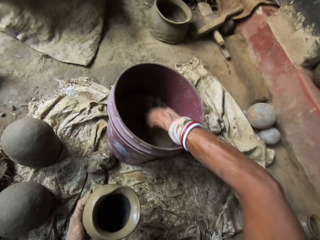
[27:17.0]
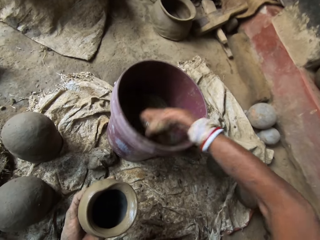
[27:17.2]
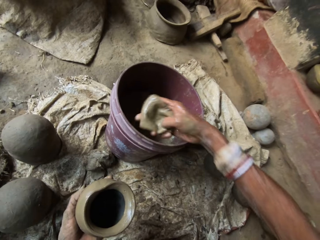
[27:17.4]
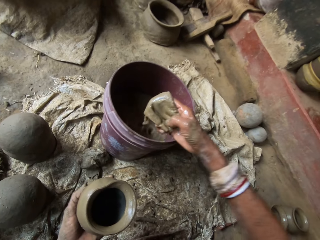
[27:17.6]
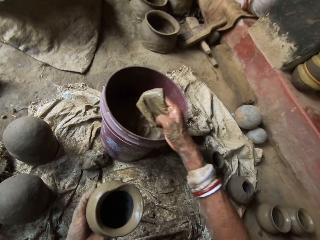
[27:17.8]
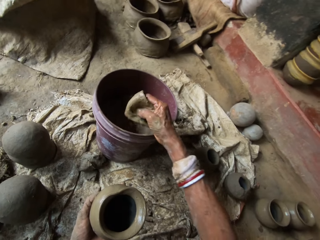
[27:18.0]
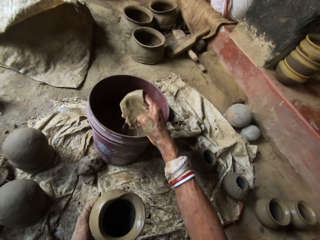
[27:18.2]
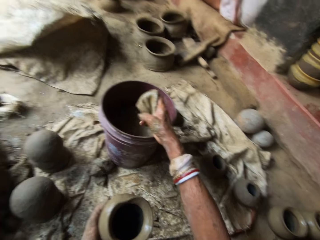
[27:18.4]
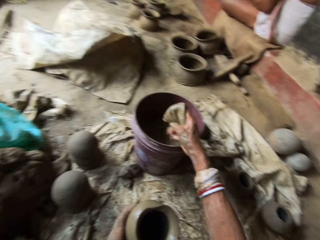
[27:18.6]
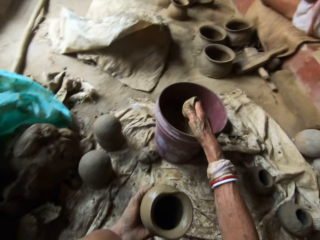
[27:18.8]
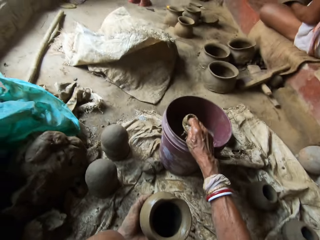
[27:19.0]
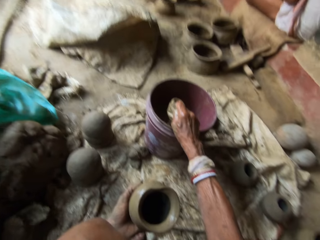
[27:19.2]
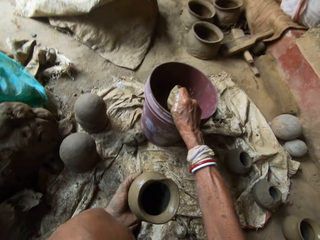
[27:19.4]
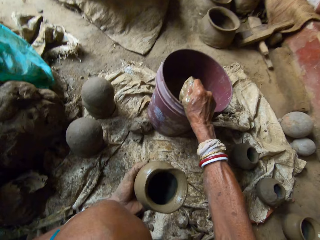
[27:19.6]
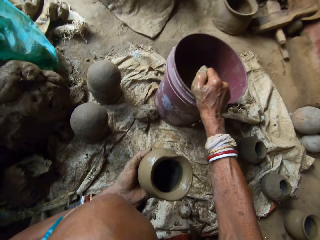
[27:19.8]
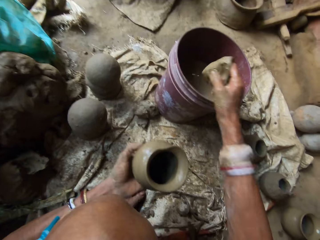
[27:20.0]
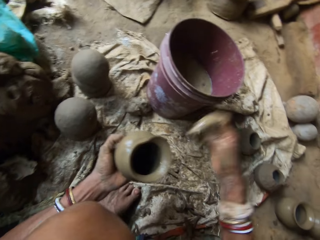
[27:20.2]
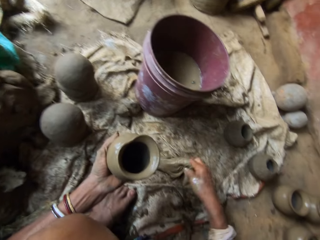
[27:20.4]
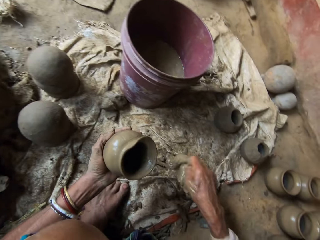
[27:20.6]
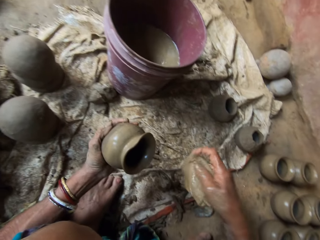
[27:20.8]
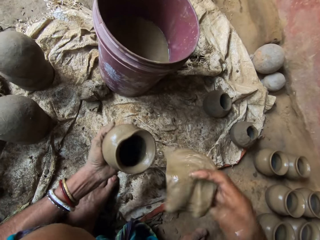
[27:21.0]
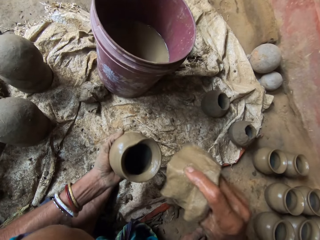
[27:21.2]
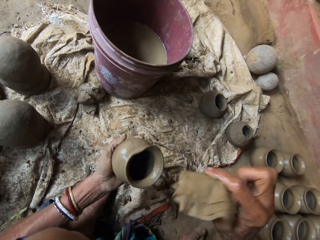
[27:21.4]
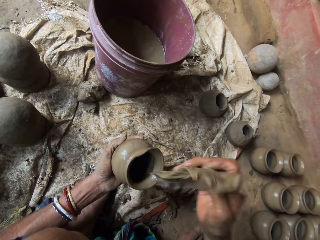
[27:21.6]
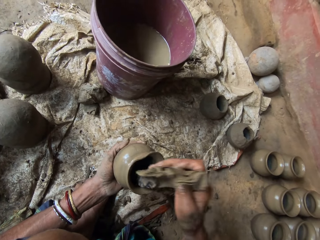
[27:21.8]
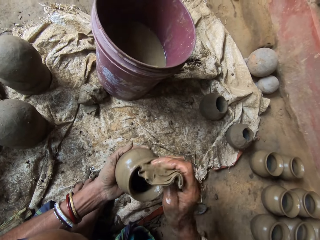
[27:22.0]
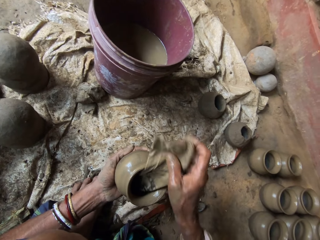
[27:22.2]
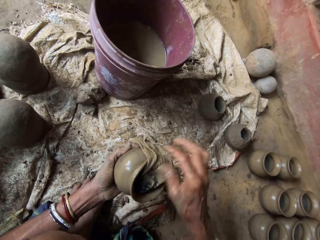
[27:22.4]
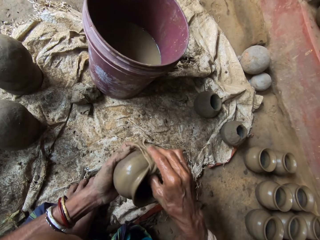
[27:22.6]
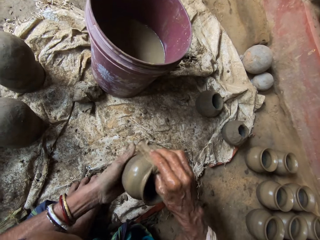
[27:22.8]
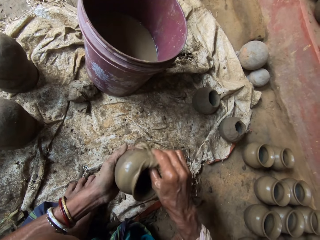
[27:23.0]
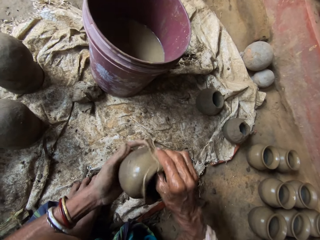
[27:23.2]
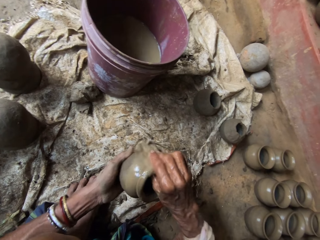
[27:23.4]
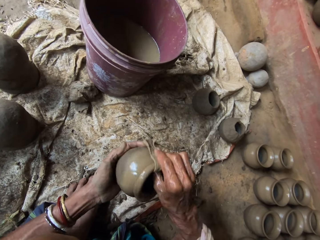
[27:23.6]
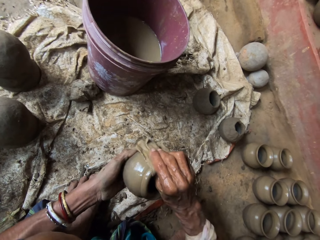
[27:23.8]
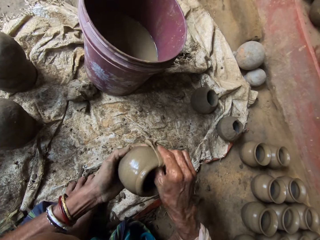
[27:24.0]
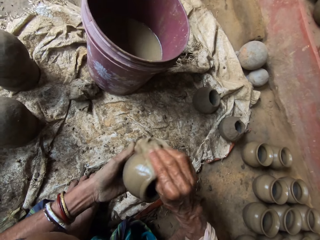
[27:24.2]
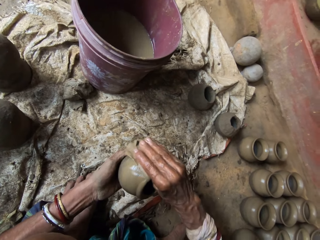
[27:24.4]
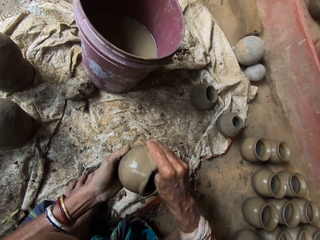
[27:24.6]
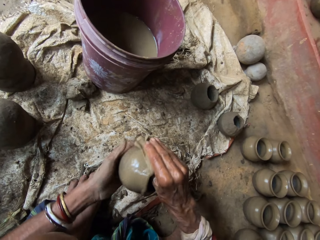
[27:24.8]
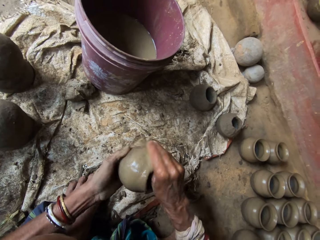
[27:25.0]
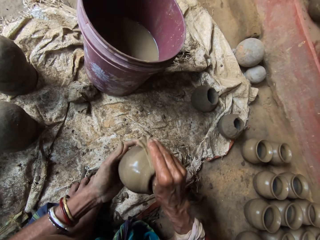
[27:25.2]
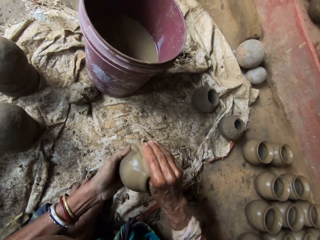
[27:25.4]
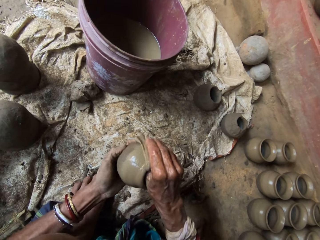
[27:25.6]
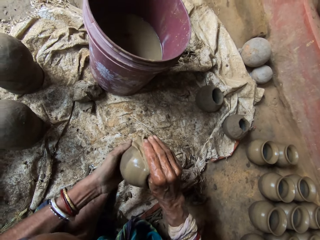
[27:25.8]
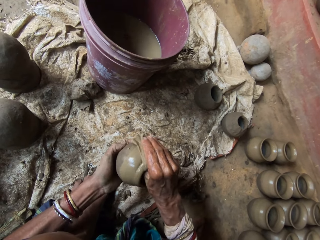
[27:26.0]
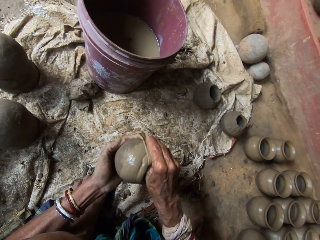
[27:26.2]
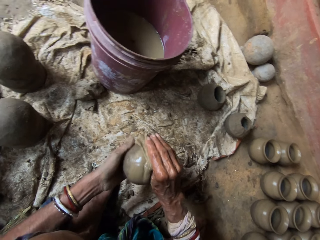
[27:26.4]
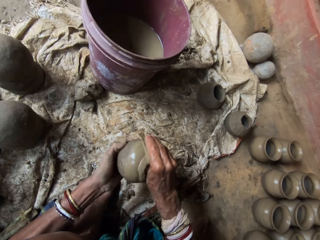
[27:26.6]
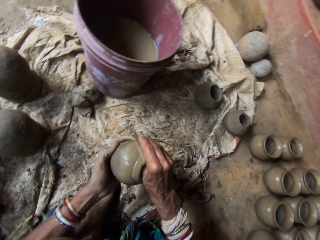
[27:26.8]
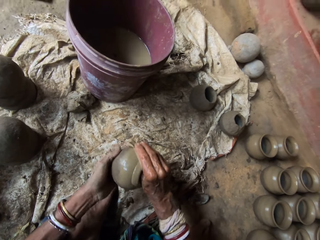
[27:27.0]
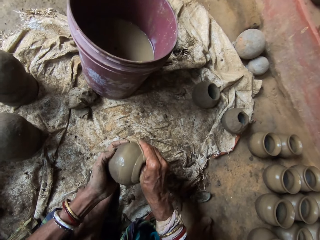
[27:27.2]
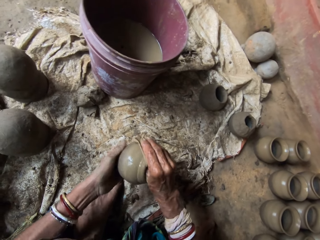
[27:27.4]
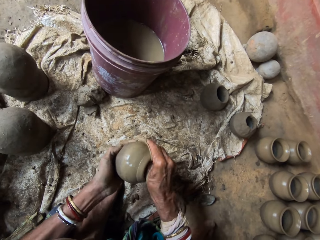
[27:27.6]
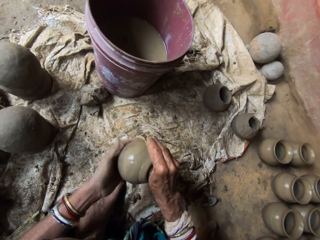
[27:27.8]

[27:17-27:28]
The camera wearer dips a cloth in water in the bucket. They squeeze the cloth. They adjust the cloth. They insert the cloth in a clay pot. They interact with a person. They wipe the pot. They mold the clay pot with the cloth.

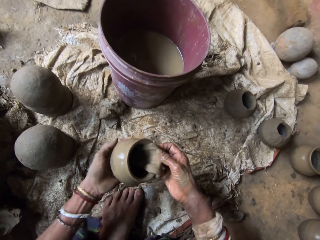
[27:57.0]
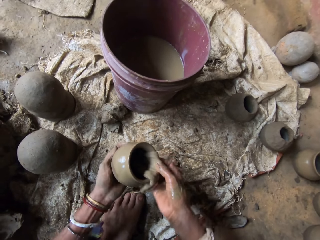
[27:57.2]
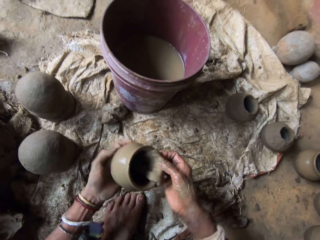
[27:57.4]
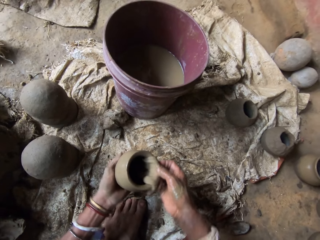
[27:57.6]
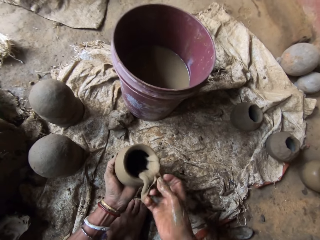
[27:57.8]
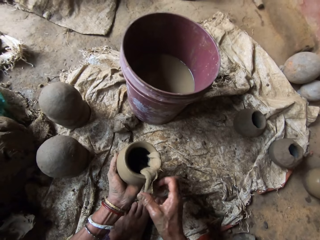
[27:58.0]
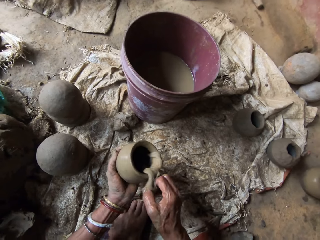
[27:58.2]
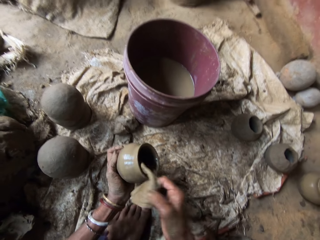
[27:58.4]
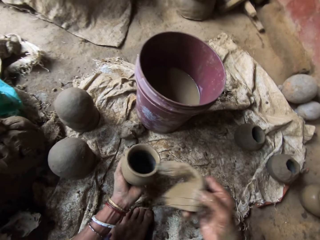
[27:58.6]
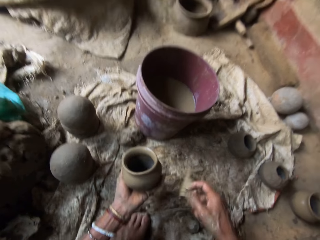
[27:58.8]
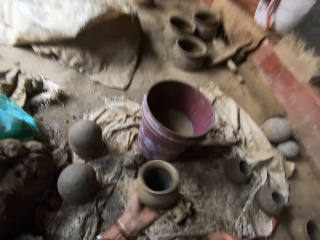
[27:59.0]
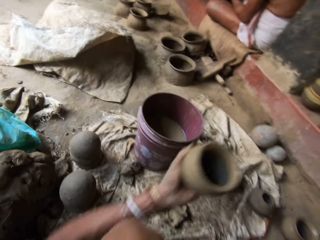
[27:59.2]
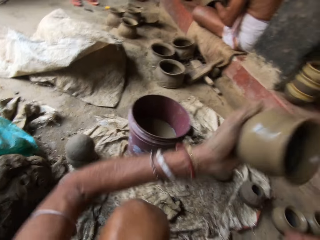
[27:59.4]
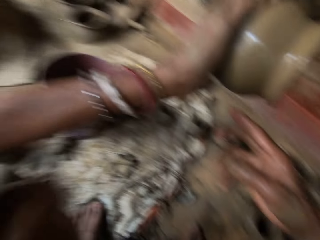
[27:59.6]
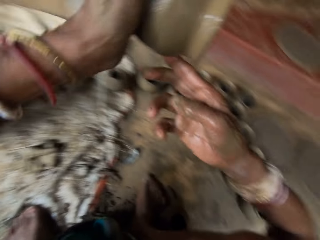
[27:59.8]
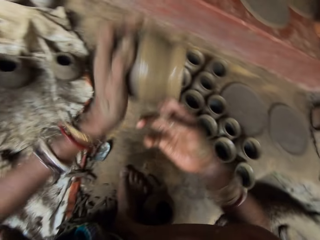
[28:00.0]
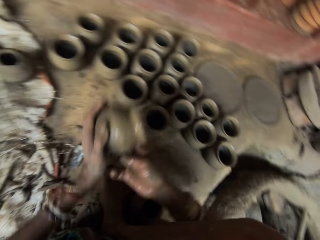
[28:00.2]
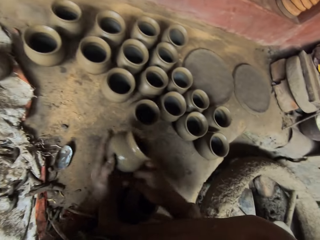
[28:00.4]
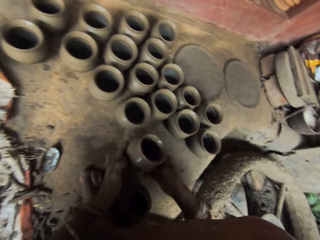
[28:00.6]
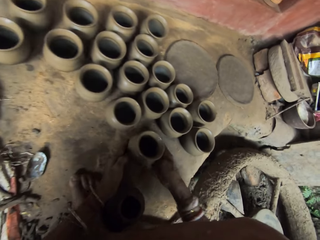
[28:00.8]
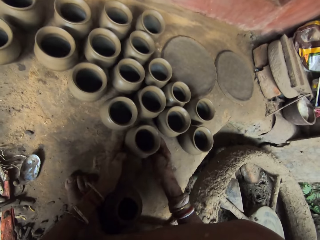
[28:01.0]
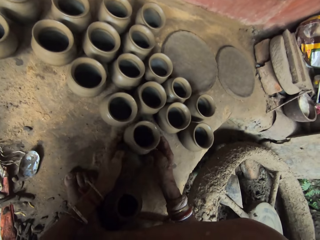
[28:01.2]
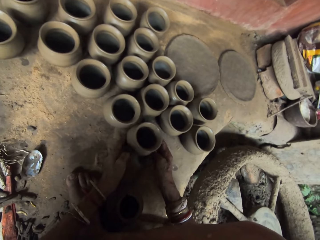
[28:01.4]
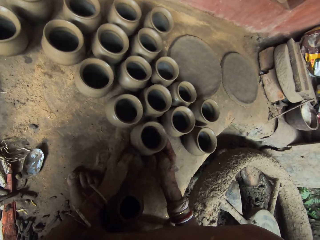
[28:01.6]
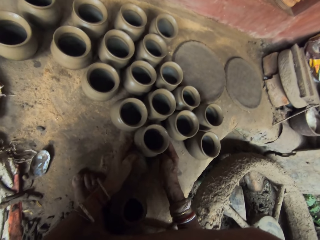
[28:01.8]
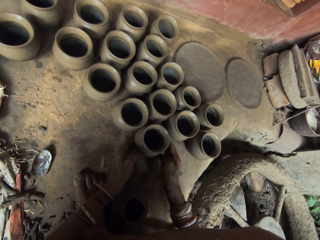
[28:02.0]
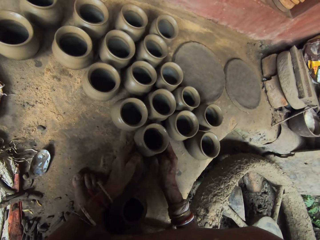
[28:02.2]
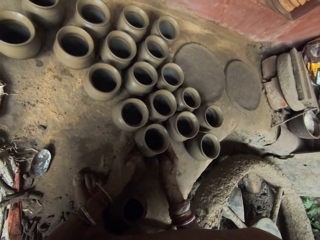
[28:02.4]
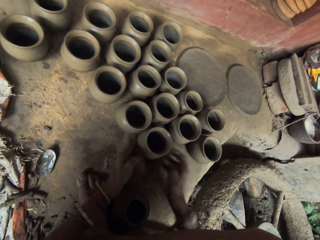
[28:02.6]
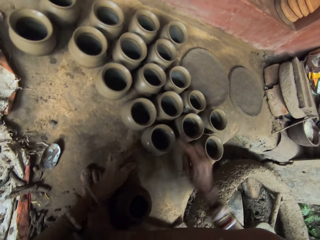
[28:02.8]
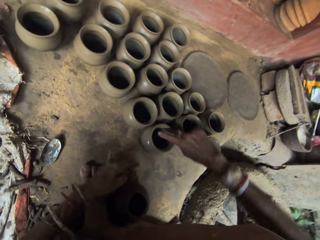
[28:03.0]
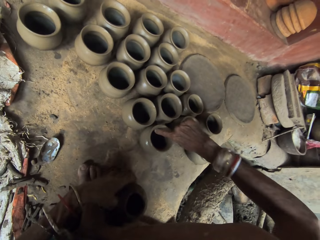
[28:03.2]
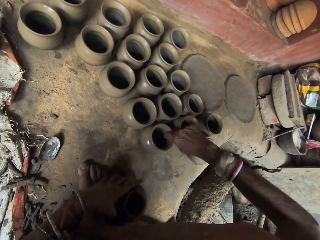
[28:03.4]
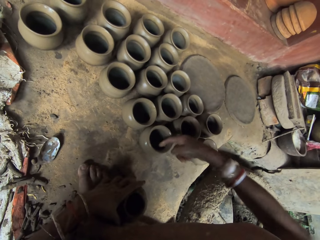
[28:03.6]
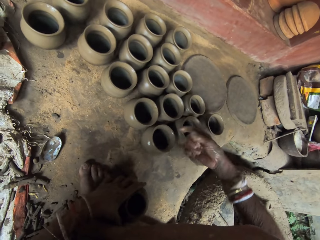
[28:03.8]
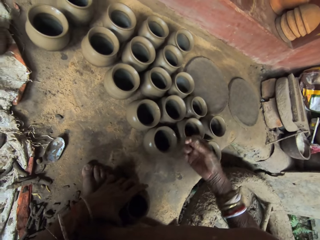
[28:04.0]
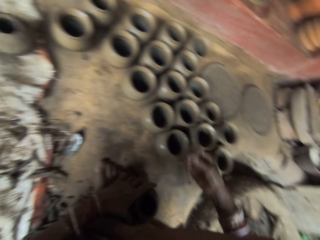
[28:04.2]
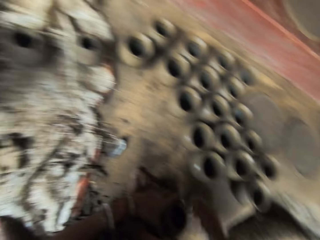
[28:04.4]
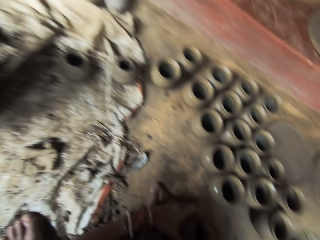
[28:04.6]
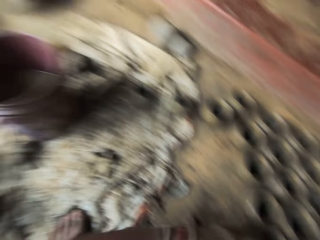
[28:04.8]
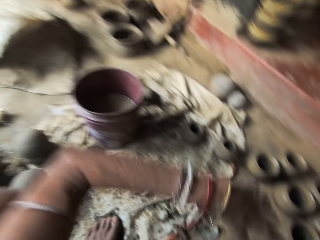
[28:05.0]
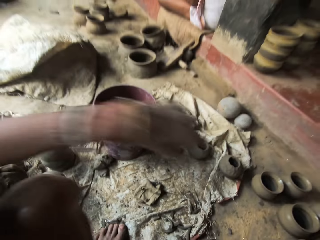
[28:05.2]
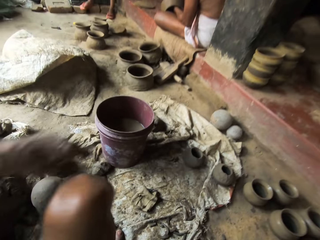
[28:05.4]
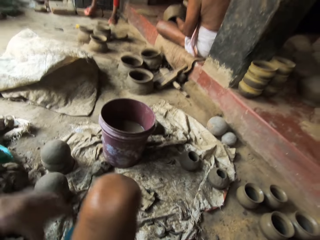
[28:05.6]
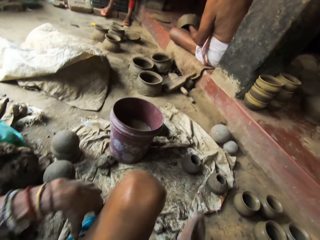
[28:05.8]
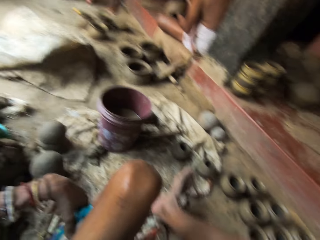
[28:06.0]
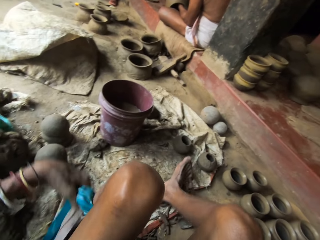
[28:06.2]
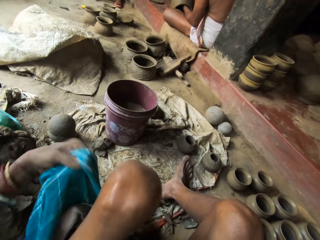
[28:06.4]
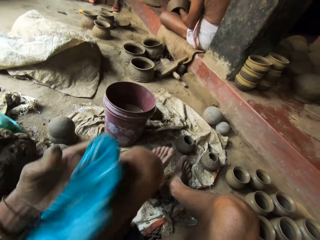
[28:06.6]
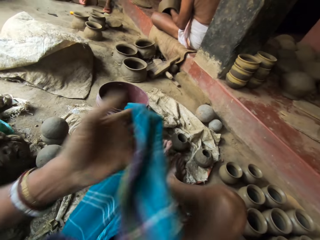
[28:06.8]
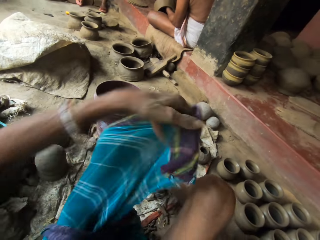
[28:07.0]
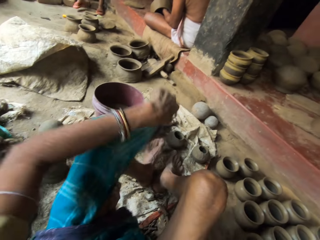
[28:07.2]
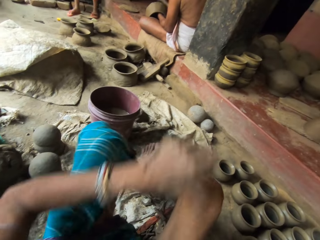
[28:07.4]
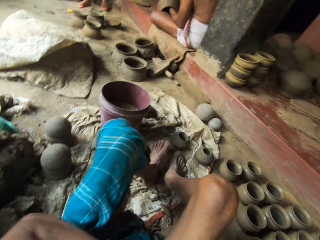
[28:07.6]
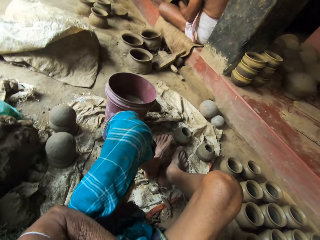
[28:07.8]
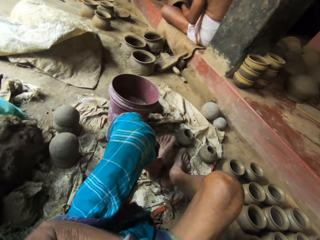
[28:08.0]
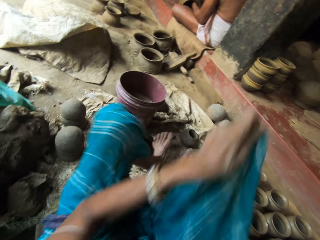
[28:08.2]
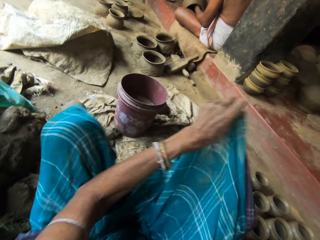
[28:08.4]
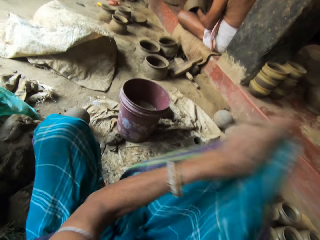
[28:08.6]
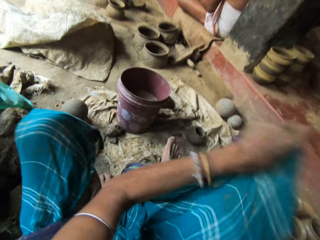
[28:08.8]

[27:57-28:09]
The camera wearer throws a wet piece of cloth on a floor. She places a wet clay pot next to other clay pots on the floor to the right. She moves the wrapper on her body.
